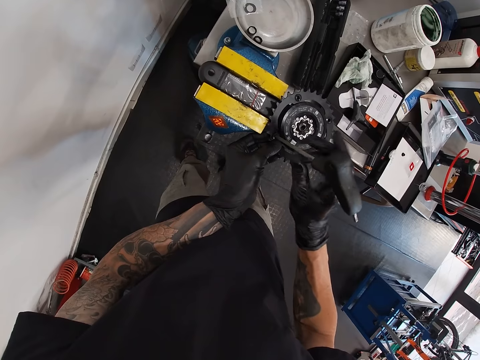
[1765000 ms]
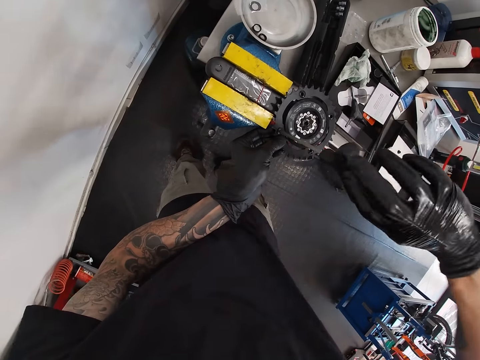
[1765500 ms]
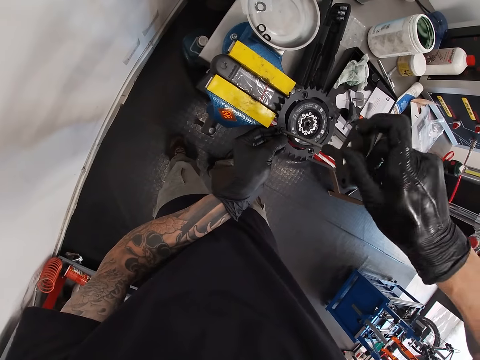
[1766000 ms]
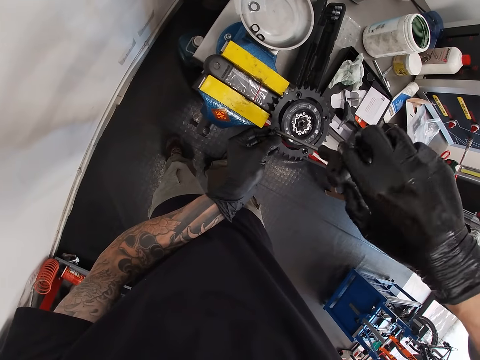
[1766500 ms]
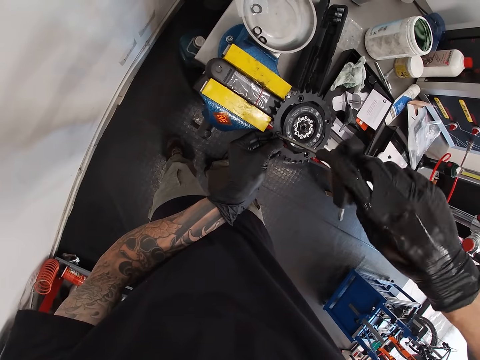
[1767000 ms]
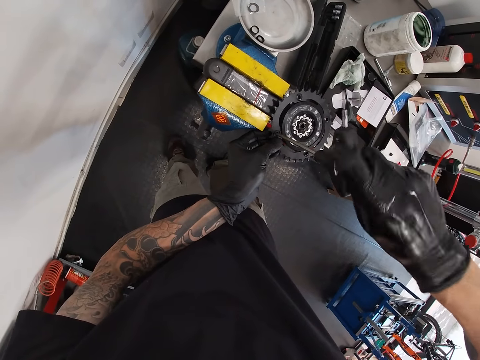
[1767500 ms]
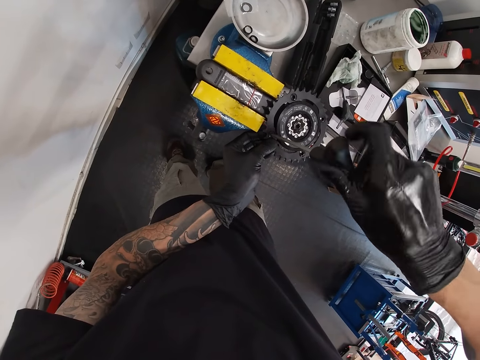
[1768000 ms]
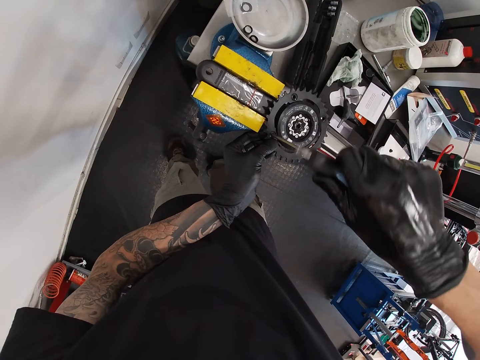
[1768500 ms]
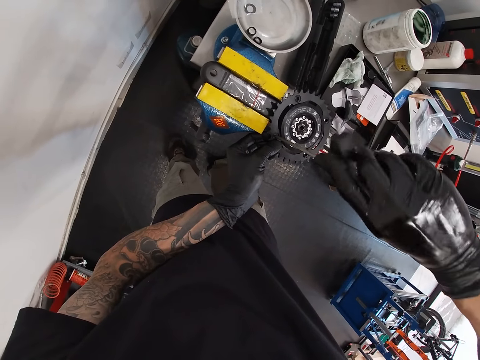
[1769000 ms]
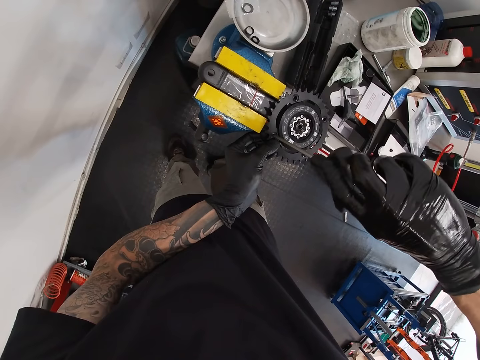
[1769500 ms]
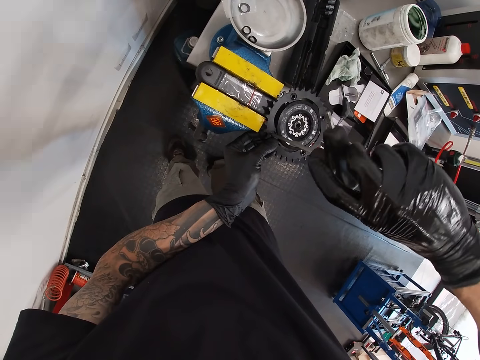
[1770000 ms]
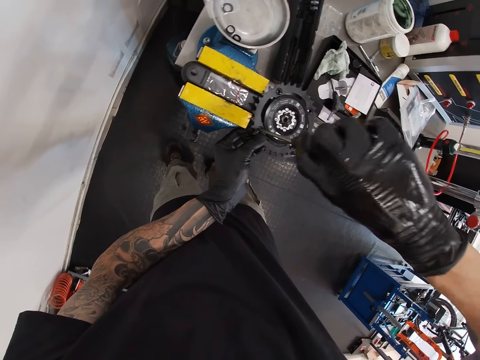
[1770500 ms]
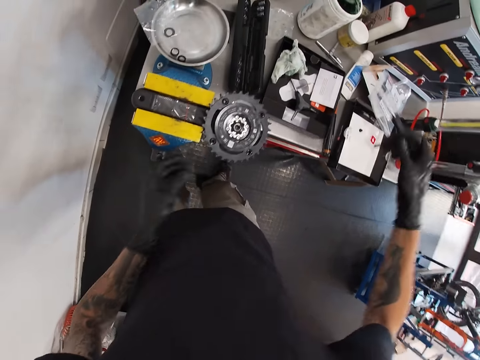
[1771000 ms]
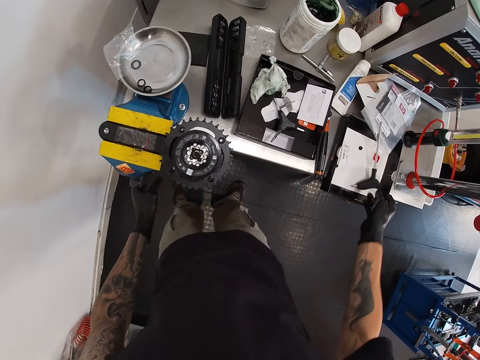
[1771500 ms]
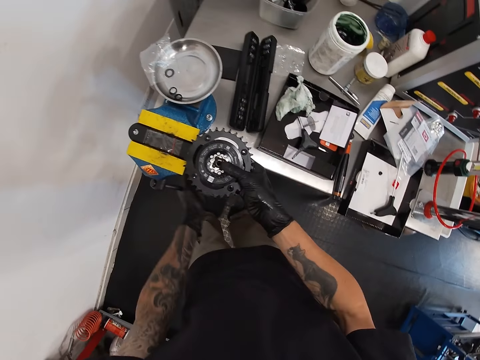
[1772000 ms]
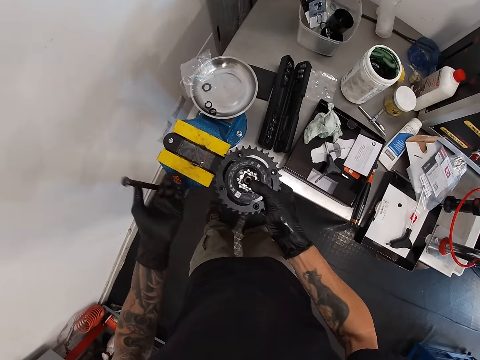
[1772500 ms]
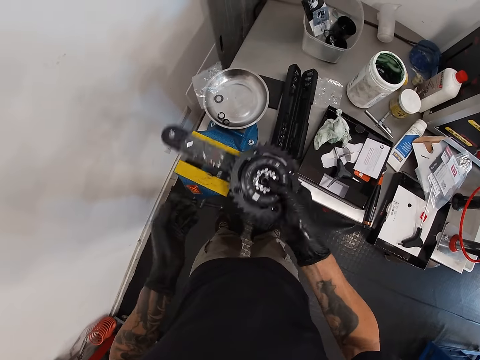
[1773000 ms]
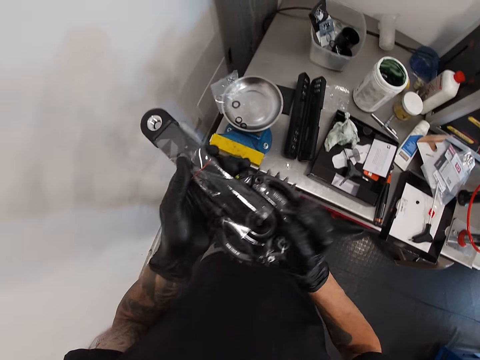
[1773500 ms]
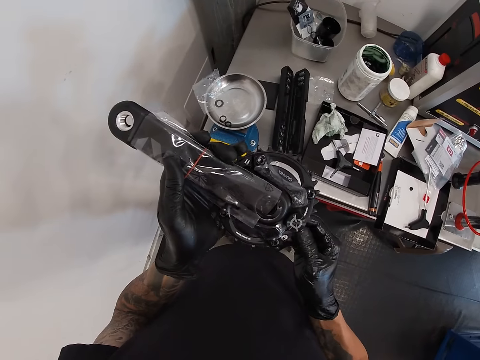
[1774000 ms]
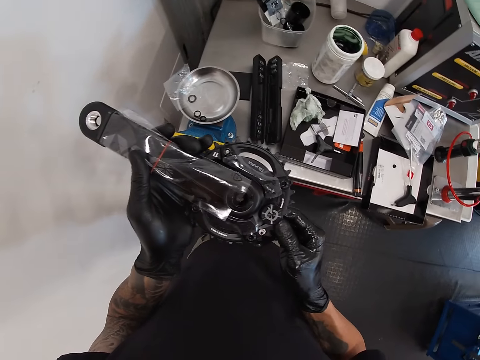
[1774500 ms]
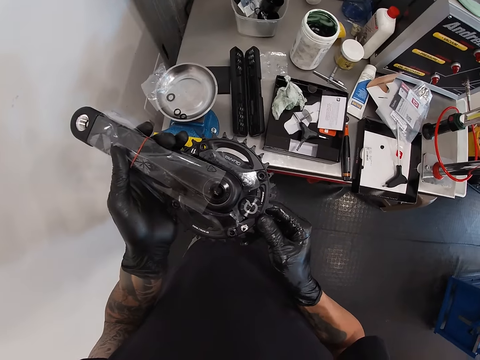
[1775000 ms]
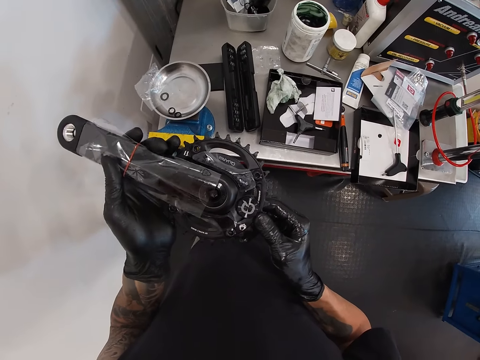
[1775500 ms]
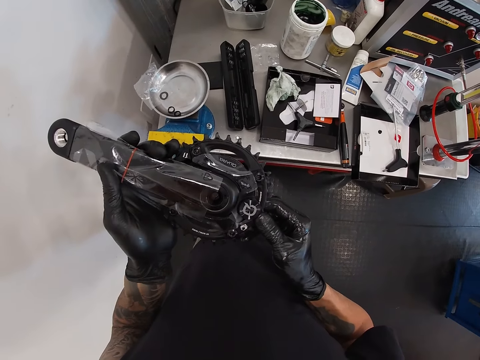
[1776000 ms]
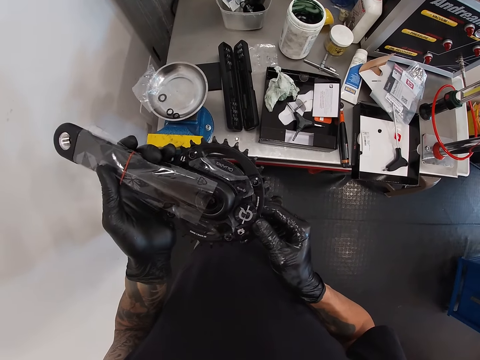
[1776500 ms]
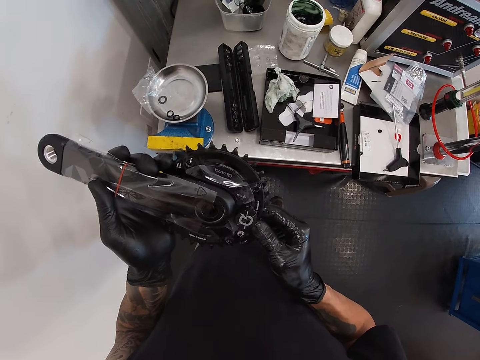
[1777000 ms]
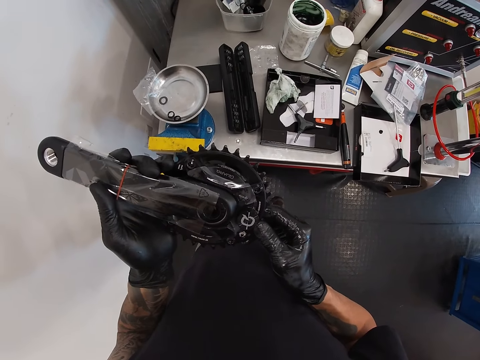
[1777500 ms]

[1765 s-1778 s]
The camera wearer drops the nut driver on the work bench with his right hand. He holds the gear on the vice with his right hand and adjusts the vice with his left hand. He removes the crank arm. He picks the gear with both hands. He checks the crank arm.

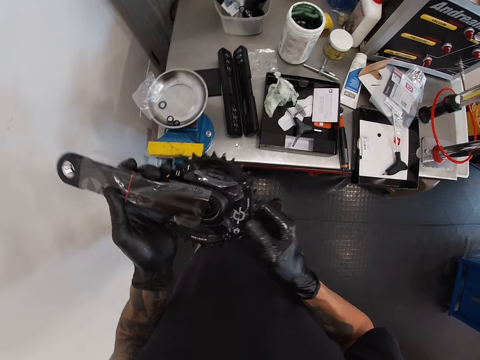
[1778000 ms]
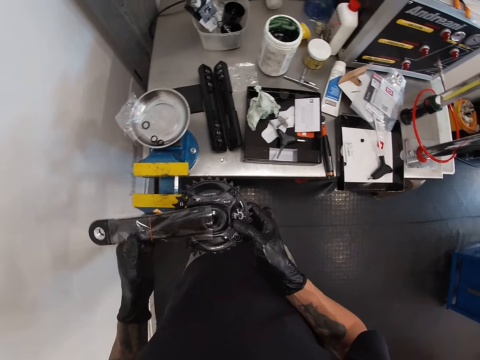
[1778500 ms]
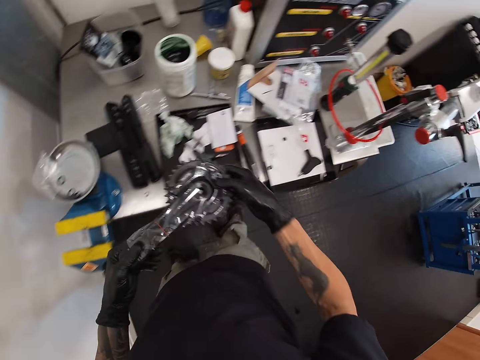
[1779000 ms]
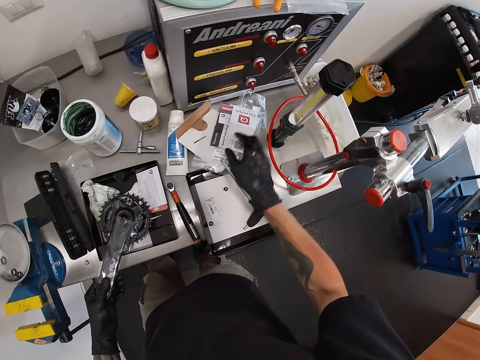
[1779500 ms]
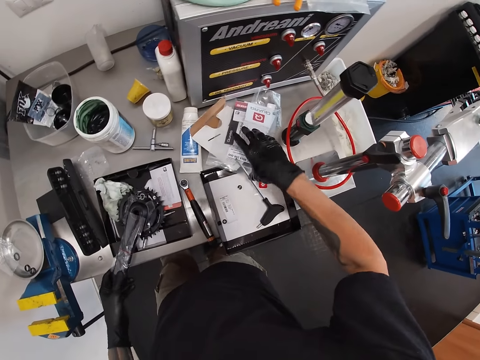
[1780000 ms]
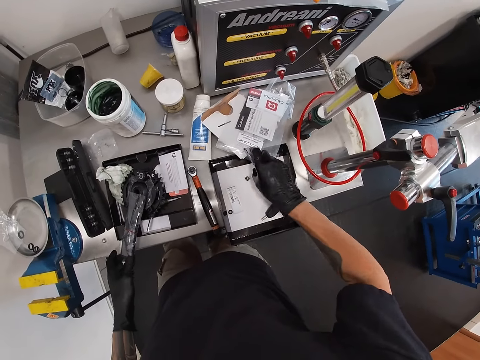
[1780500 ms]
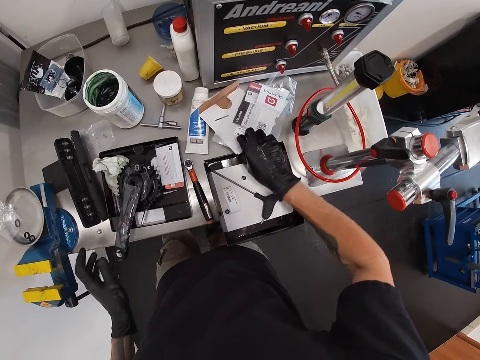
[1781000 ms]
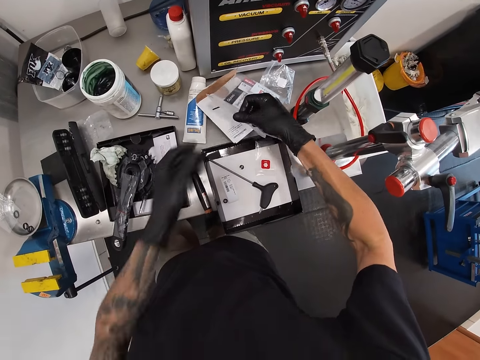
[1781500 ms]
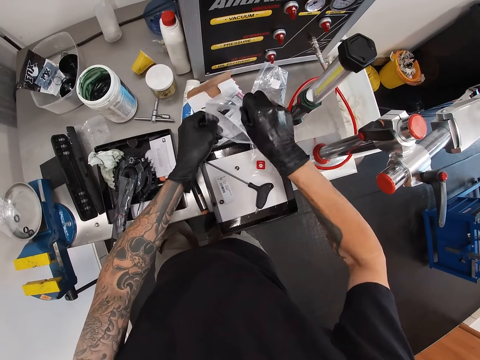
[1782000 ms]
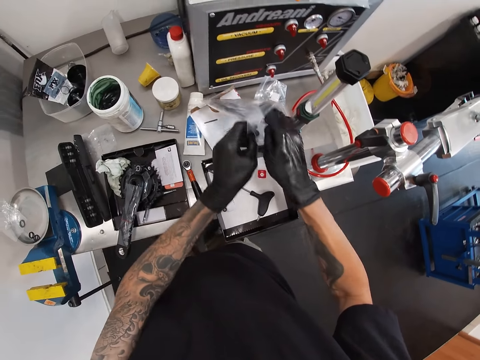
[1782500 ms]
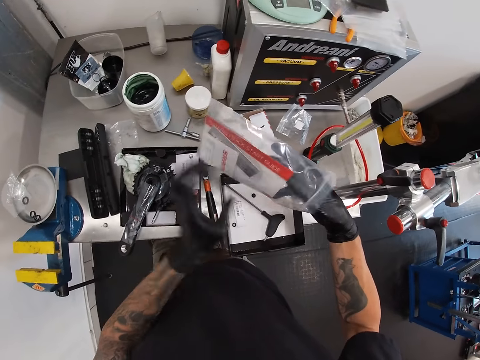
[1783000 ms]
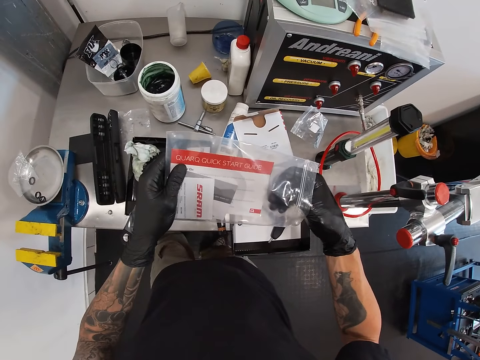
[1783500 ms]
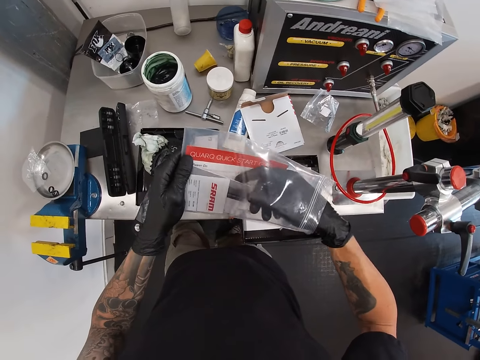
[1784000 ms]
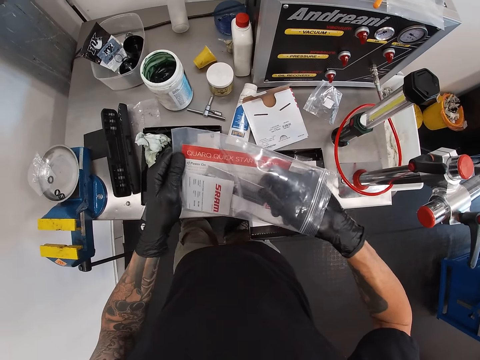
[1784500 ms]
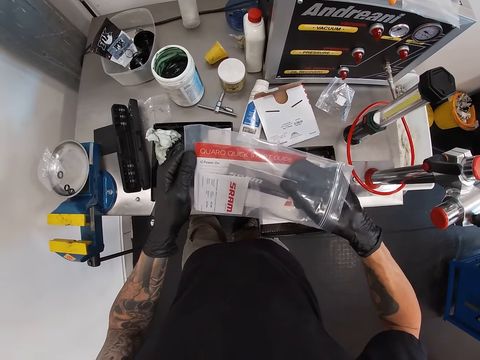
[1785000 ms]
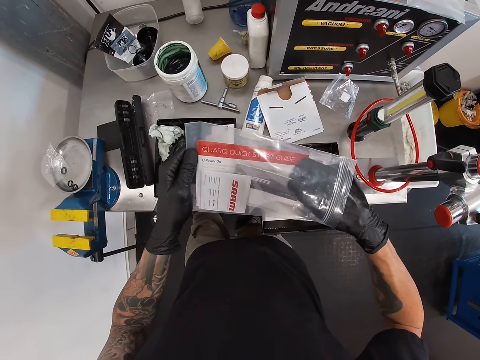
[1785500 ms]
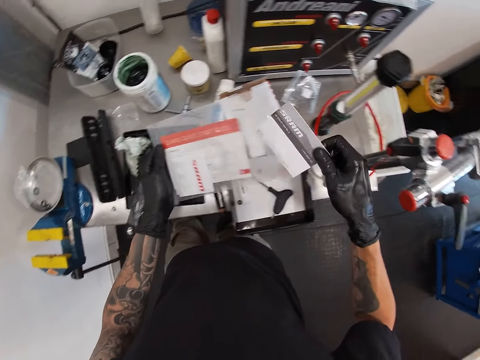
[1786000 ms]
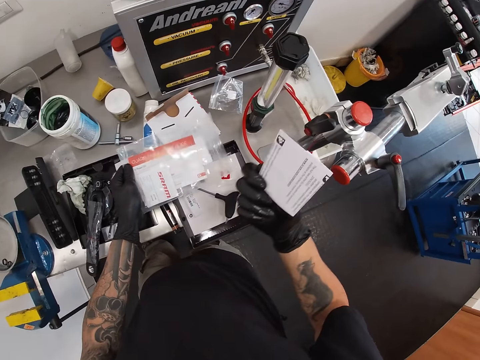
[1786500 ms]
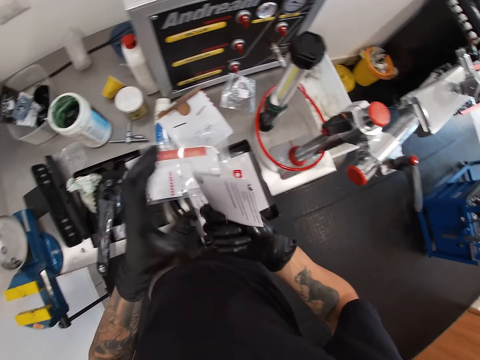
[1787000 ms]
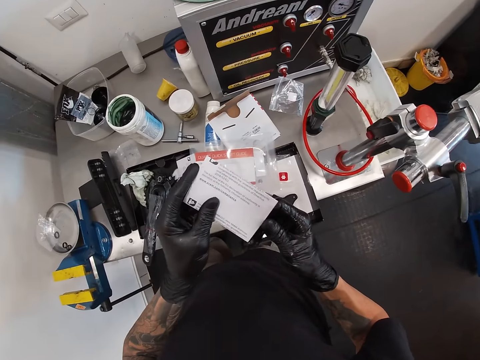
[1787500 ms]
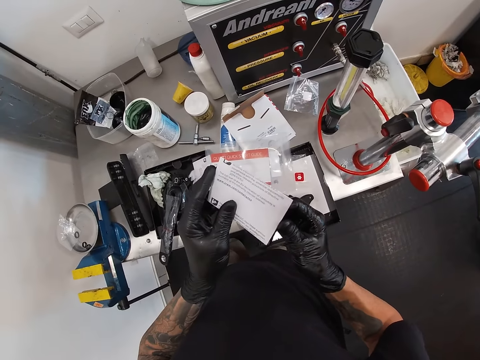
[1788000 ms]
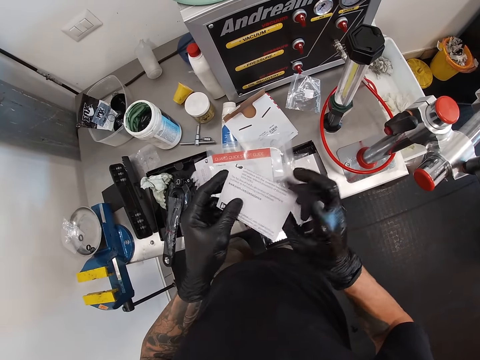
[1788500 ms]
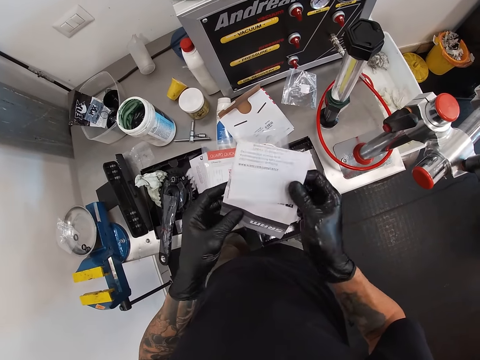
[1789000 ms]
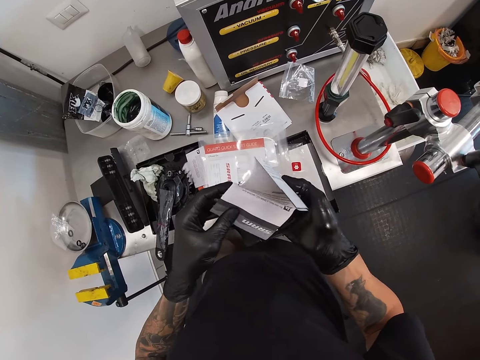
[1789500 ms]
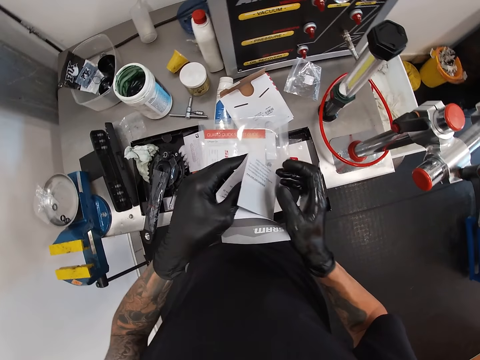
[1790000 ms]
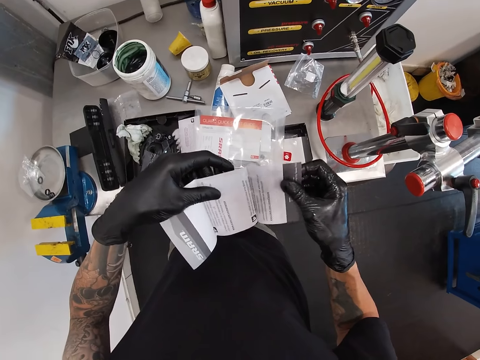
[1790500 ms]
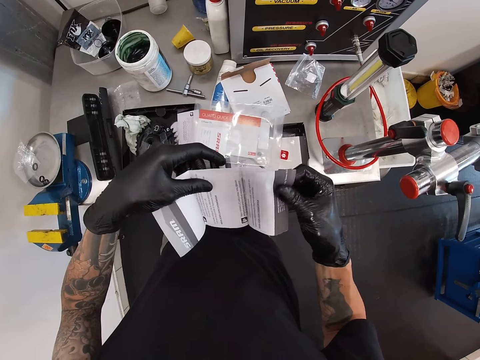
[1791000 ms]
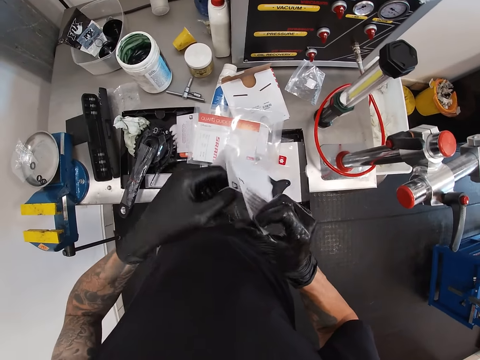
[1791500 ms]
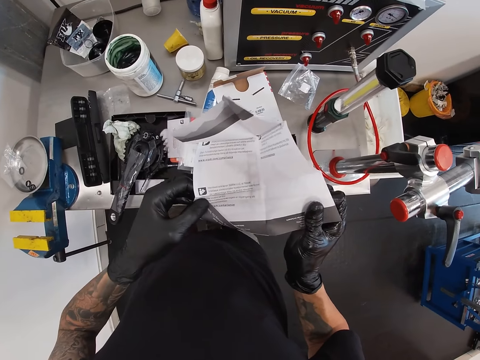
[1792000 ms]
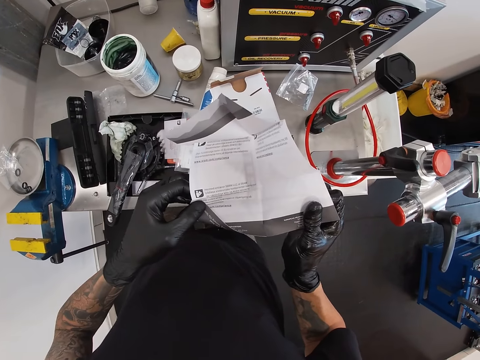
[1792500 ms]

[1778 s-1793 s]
The camera wearer drops the gear with his left hand on the work bench. He touches the nut driver from the table with his right hand. He moves the boxes. He opens the nylon. He picks up the silicone bag from the table with both hands. He takes the paper. He holds the paper in the silicone bag with his right hand. He holds the paper in his right hand. He drops the silicone bag on the table with his right hand. He holds the paper with both hands. He opens the paper.
